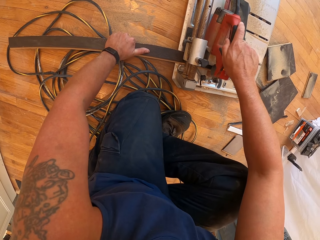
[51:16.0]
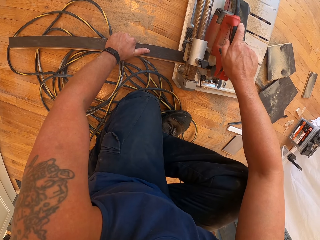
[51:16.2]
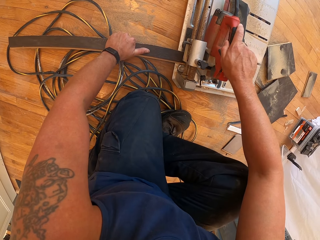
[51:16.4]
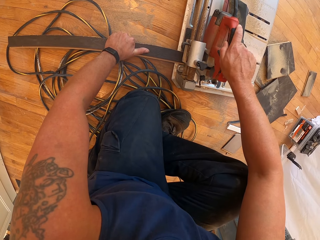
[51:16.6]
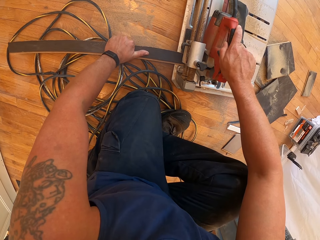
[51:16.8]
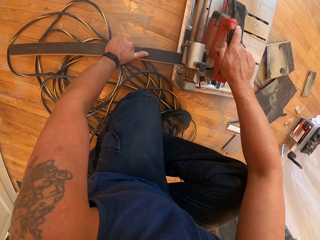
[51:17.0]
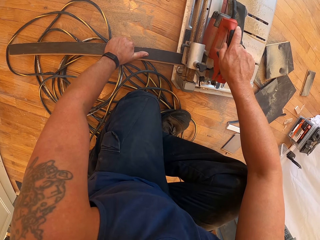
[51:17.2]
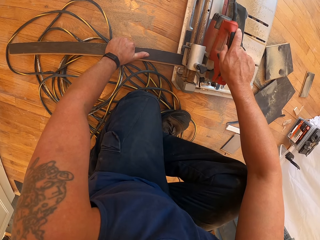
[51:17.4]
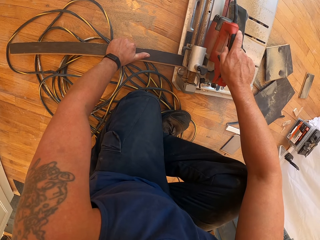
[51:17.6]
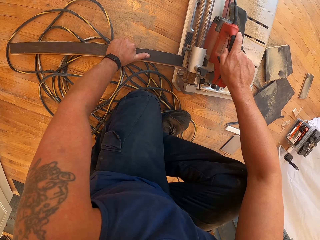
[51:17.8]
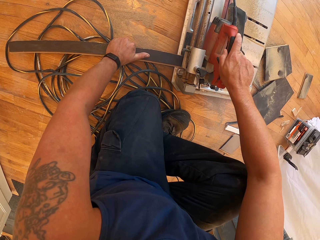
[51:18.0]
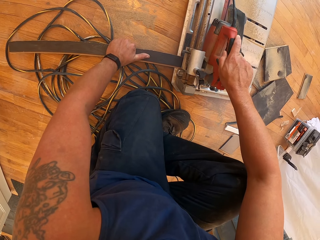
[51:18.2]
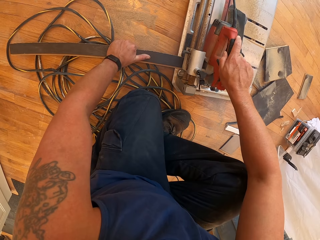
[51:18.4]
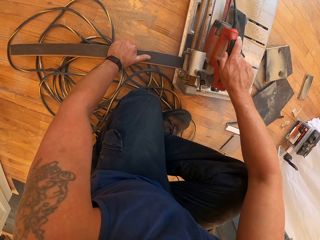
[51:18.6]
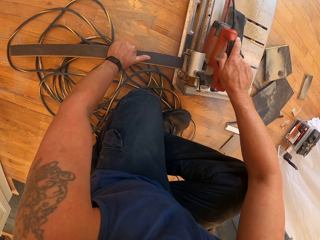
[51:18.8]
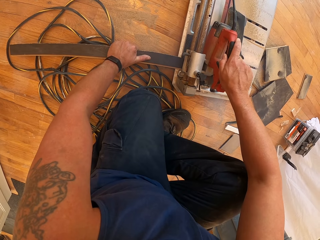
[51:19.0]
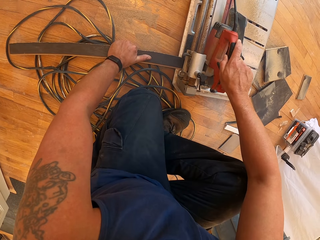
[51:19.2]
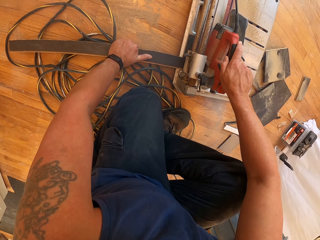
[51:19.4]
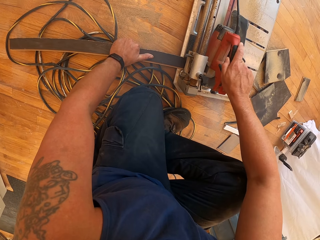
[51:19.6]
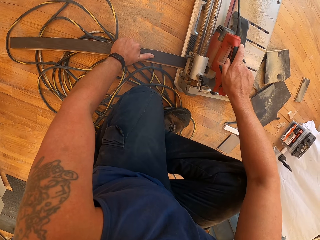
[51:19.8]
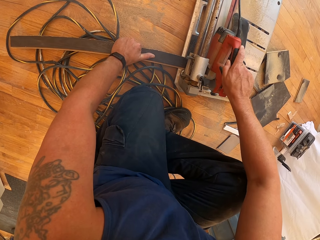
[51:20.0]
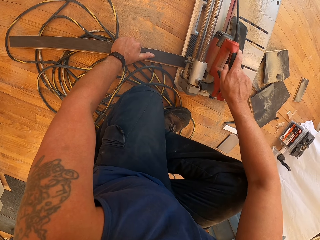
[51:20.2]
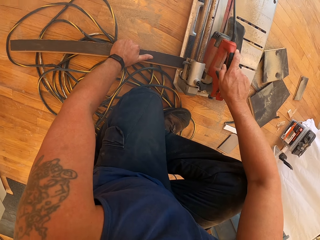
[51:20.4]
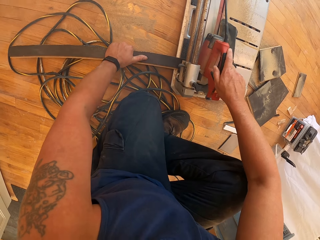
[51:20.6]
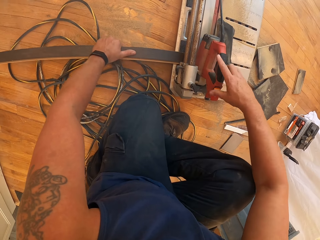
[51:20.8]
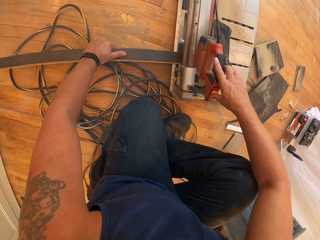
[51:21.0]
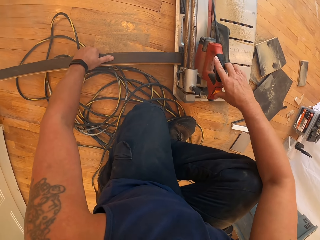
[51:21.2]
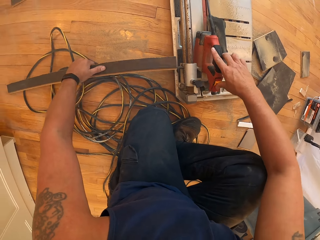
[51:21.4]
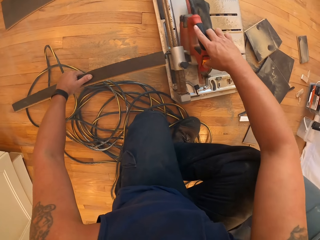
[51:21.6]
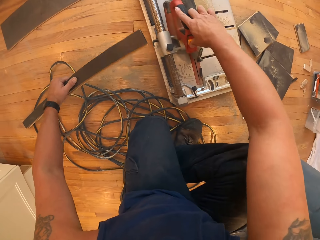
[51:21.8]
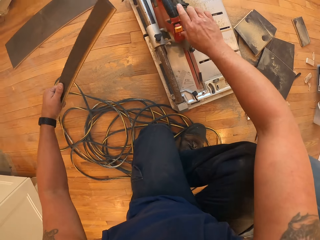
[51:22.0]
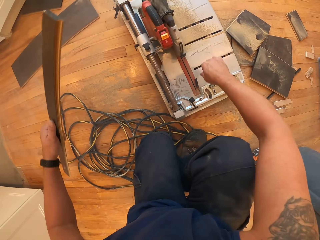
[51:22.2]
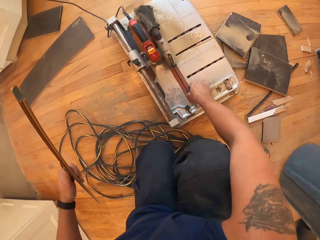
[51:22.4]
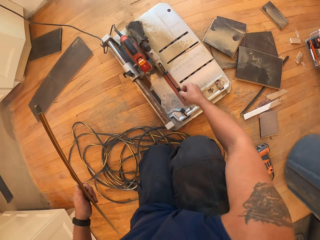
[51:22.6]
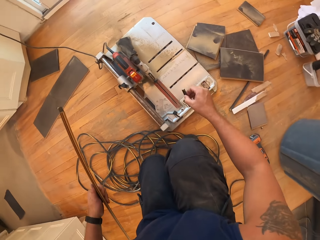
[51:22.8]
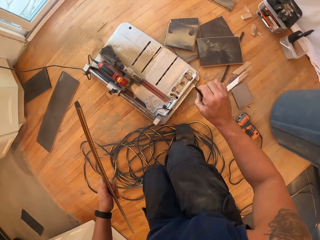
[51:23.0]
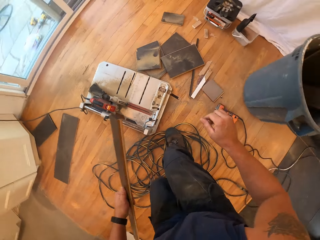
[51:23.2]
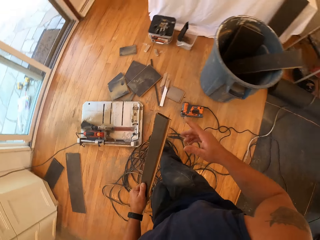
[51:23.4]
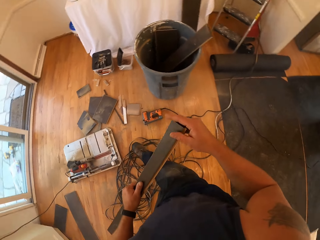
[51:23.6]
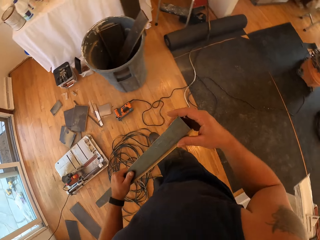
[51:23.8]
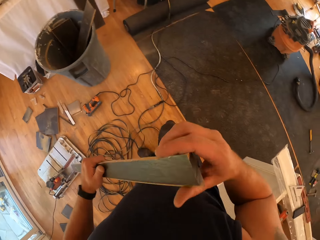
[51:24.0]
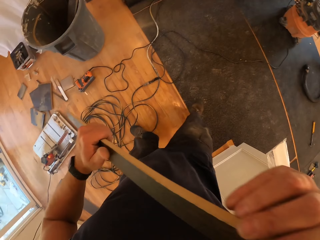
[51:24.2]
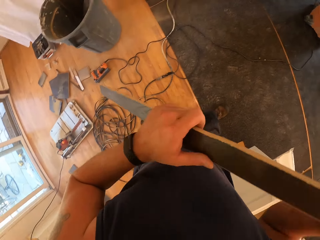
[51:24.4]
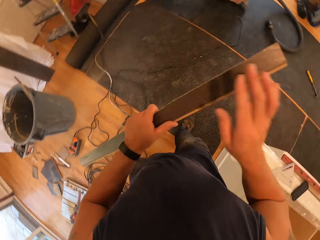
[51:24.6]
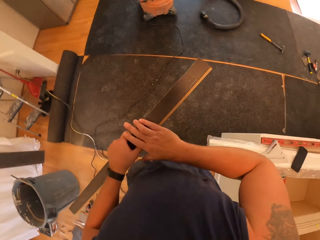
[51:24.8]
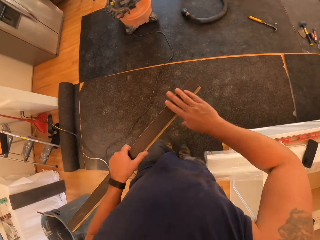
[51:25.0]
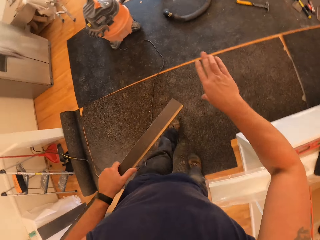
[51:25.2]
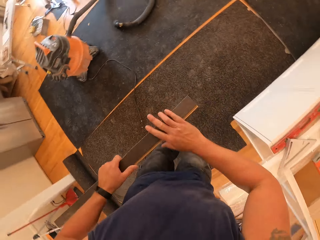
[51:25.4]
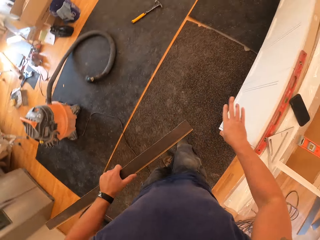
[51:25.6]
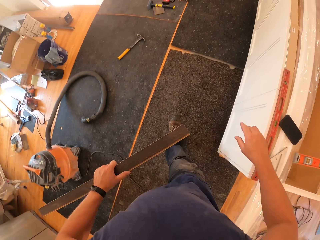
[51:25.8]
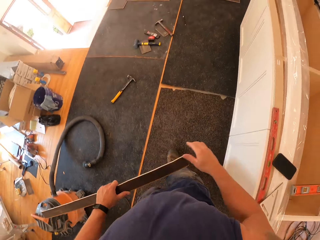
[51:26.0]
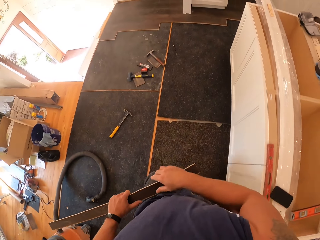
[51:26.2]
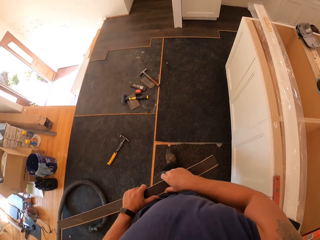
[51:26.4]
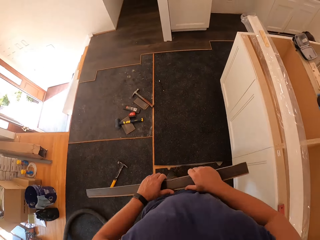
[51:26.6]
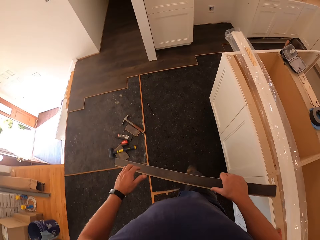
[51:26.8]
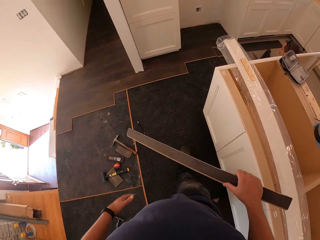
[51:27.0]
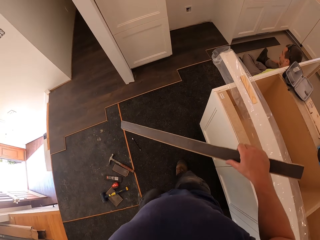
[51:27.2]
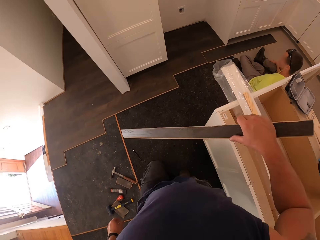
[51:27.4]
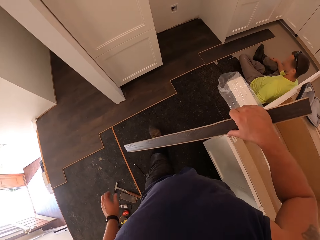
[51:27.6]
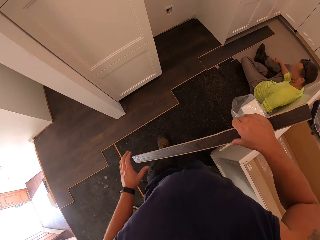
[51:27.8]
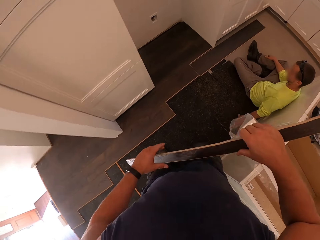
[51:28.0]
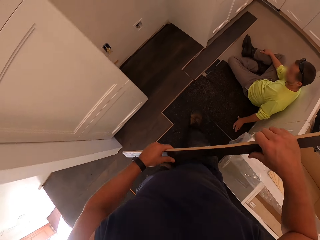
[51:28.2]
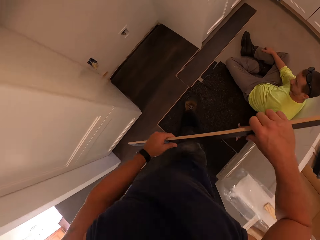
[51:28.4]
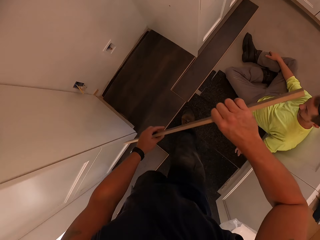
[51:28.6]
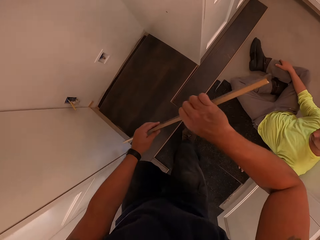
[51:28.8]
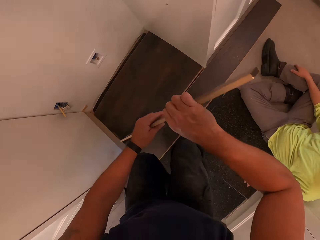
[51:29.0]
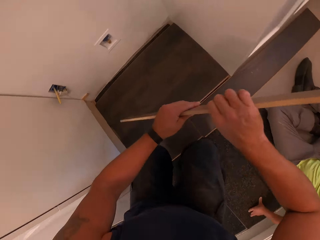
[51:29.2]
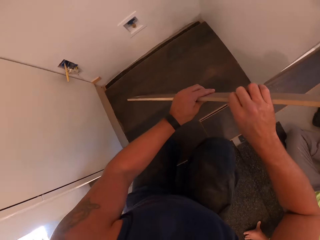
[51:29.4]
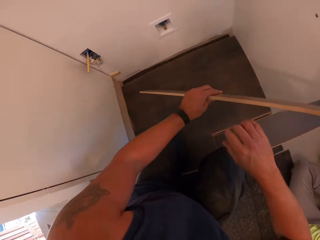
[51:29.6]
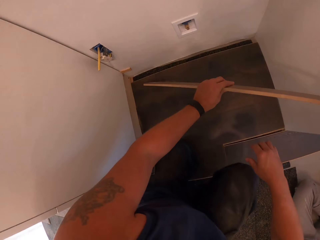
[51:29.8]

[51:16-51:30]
The camera wearer removes the plywood from the flooring saw with his left hand. He pushes the circular saw, stands up, and holds the timber. He wipes off sawdust from the plywood with his right hand. He walks in the room. He holds the timber with his left hand. He walks towards the person.

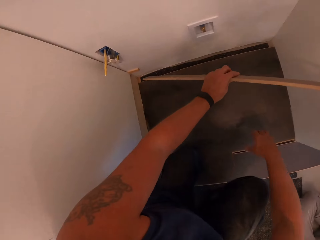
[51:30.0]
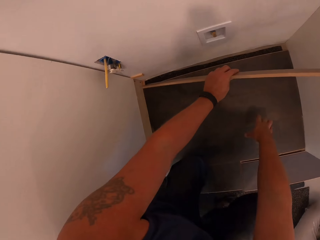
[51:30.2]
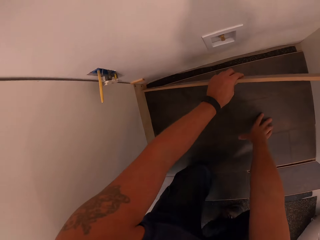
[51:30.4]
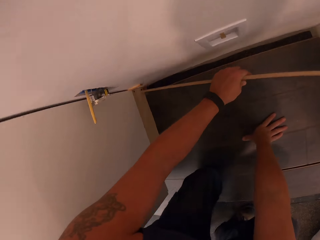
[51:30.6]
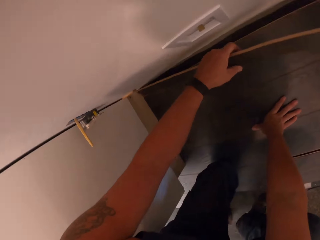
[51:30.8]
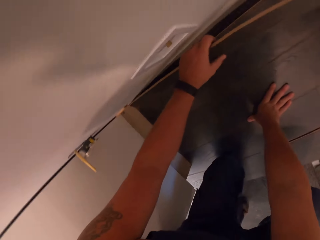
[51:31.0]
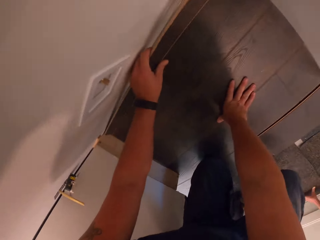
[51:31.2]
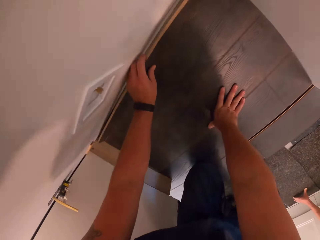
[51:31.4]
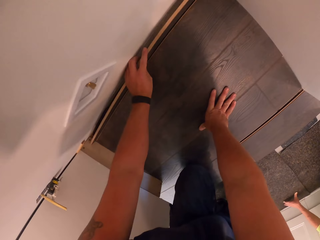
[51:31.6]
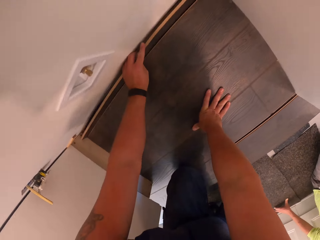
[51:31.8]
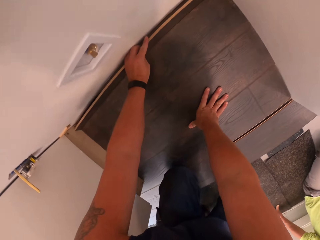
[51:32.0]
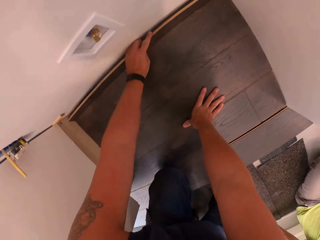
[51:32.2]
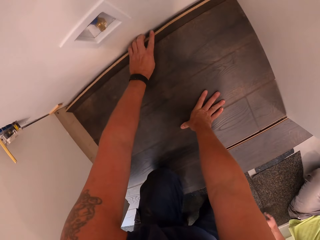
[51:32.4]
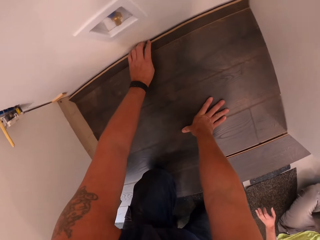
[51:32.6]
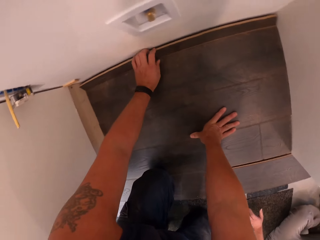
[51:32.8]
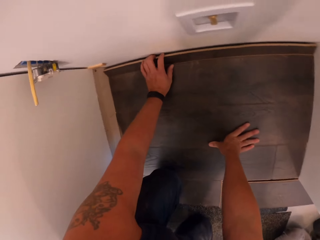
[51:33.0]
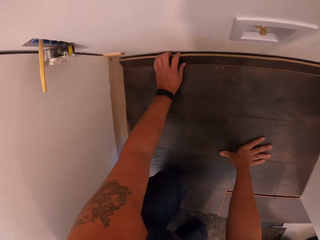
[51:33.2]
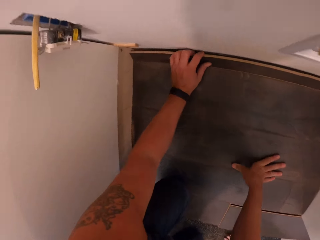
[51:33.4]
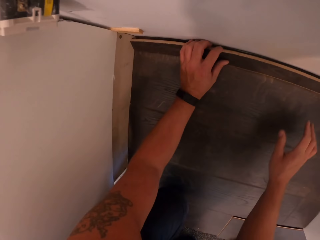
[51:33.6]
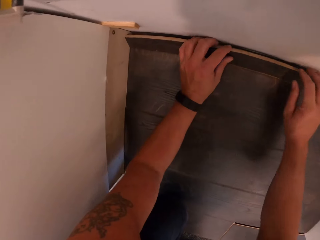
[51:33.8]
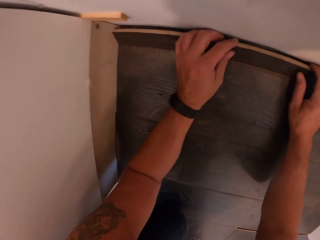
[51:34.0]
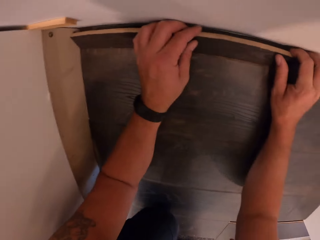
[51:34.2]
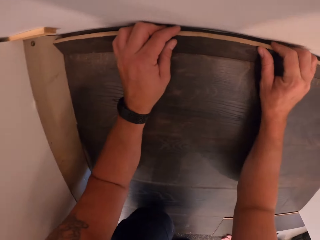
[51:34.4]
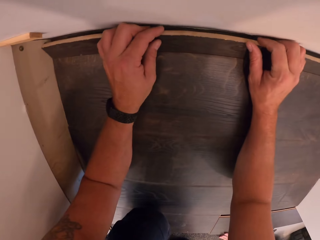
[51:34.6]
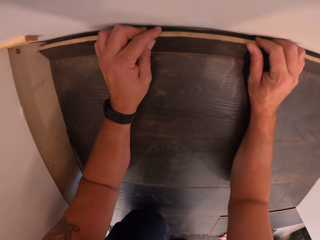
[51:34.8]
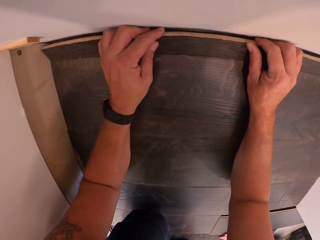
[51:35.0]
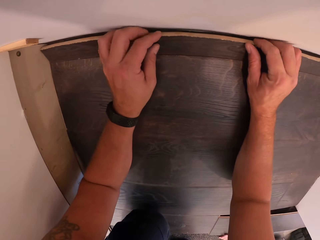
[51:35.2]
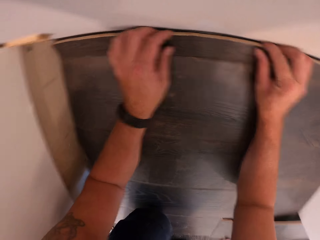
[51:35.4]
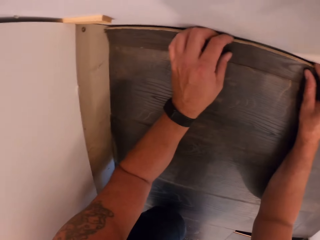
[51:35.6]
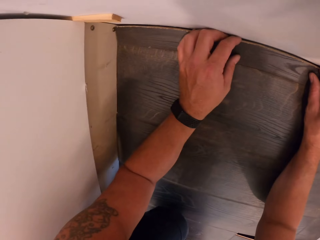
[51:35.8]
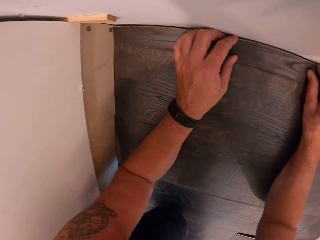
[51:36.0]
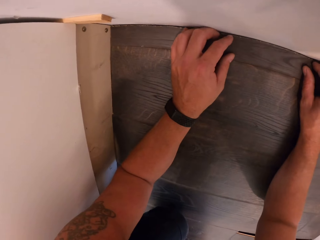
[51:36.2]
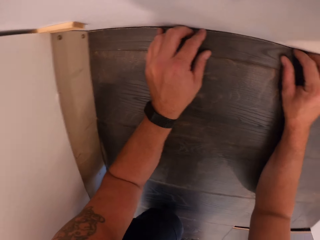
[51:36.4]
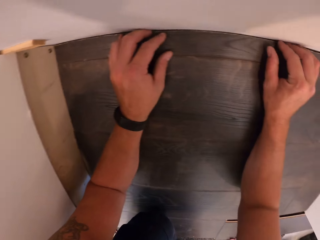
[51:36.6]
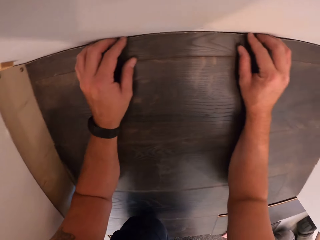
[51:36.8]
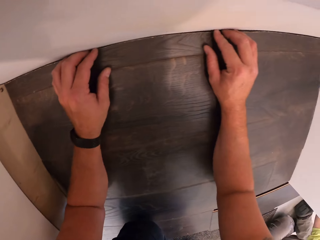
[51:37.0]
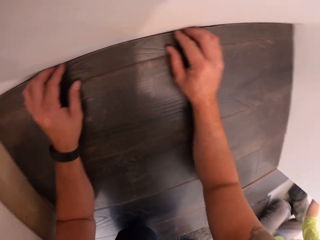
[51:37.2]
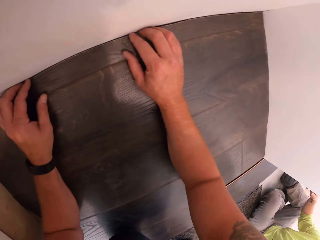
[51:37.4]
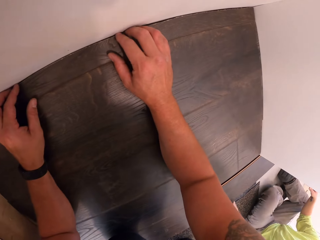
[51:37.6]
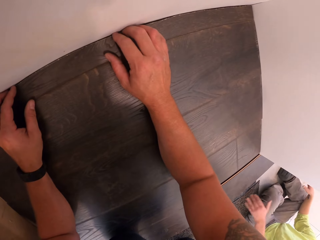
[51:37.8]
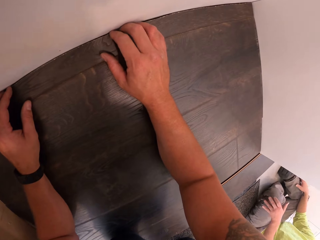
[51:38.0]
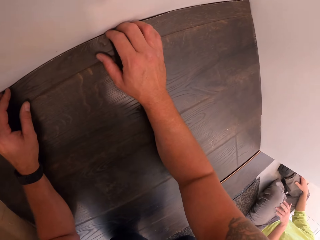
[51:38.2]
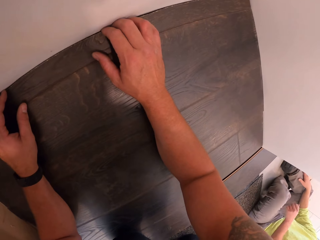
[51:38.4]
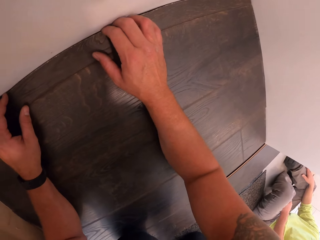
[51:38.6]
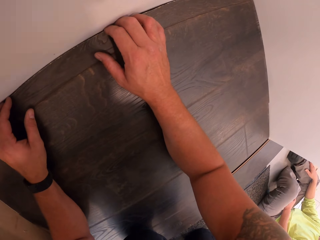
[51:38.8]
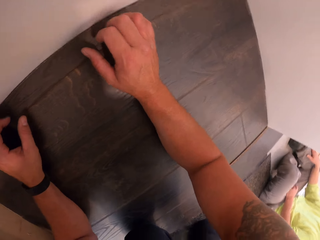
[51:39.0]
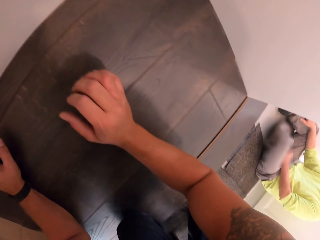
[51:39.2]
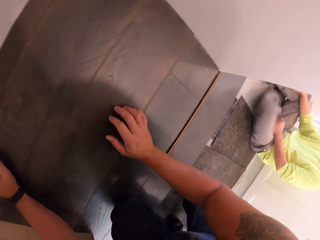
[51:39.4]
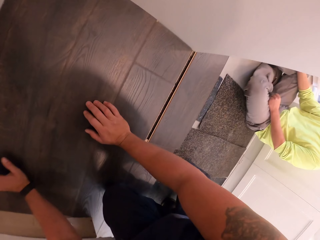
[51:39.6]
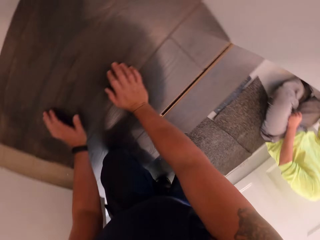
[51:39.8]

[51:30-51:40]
The camera wearer bends down. He fixes the plywood or timber in his left hand to the ground. He puts his right hand on the wooden floor. He fixes the timber with both hands.
